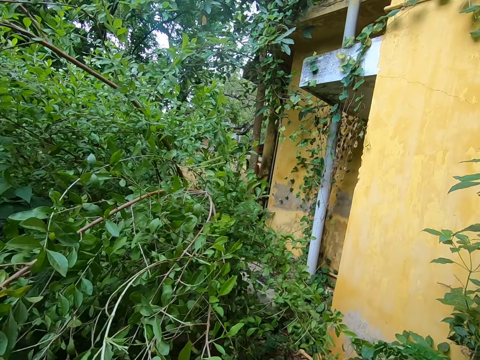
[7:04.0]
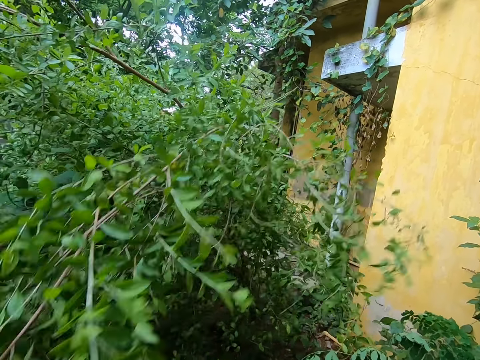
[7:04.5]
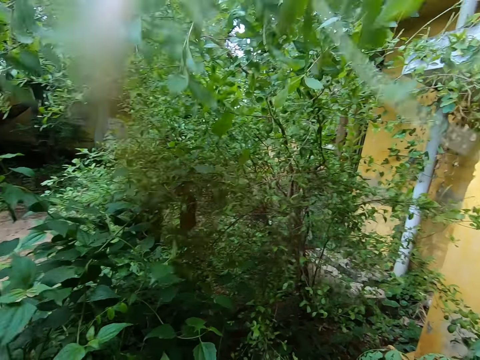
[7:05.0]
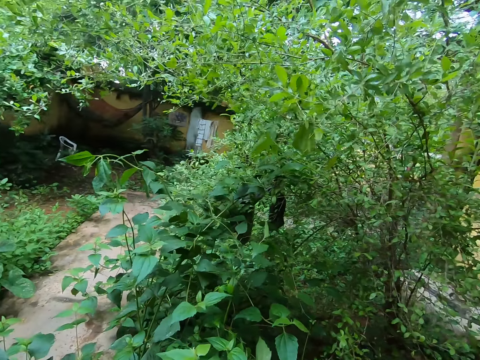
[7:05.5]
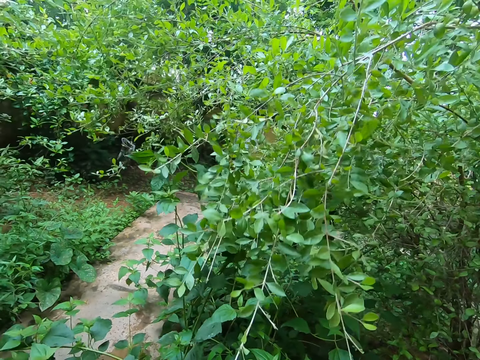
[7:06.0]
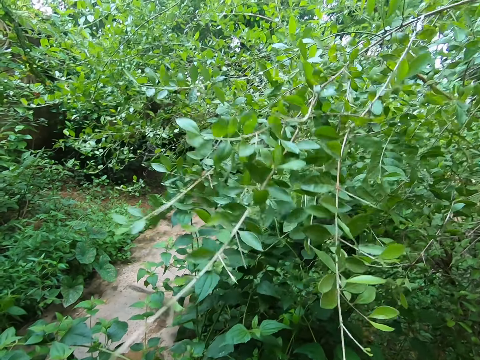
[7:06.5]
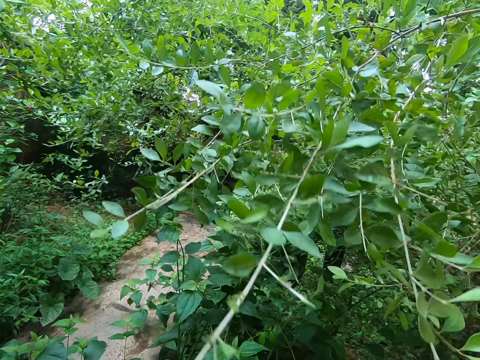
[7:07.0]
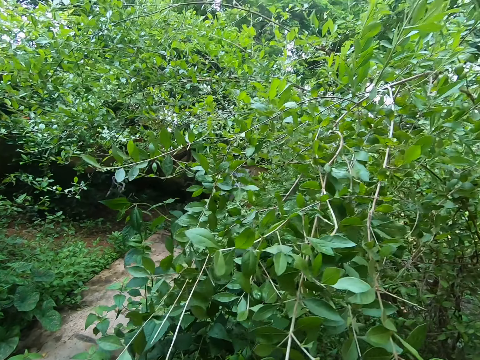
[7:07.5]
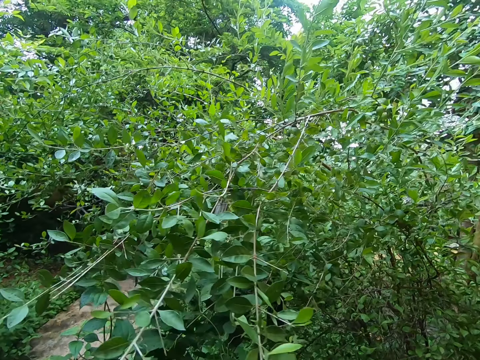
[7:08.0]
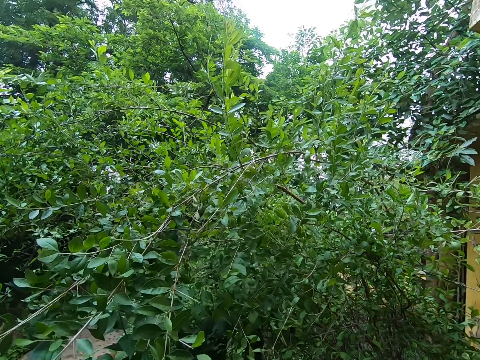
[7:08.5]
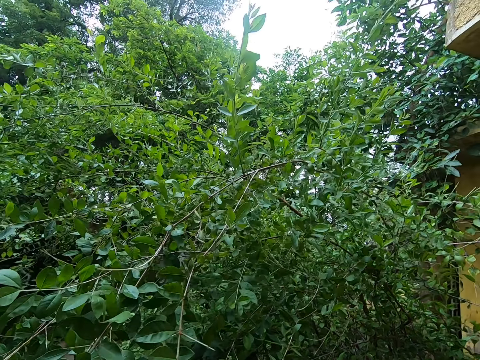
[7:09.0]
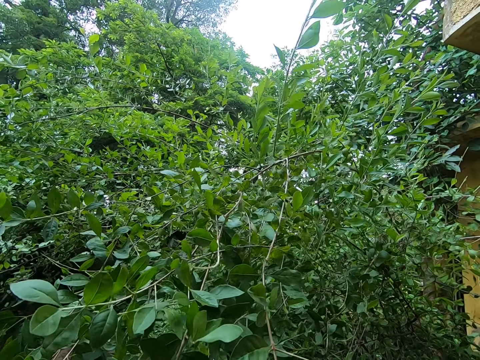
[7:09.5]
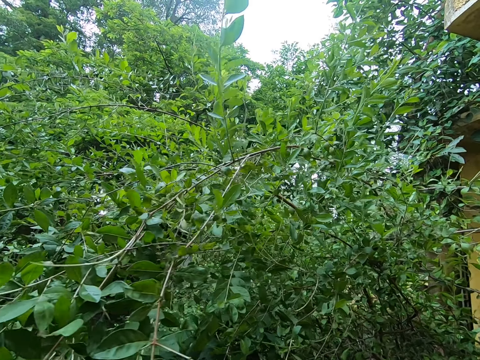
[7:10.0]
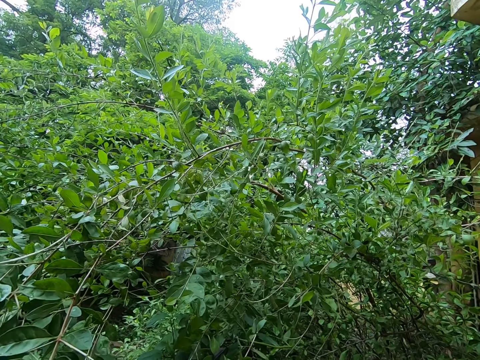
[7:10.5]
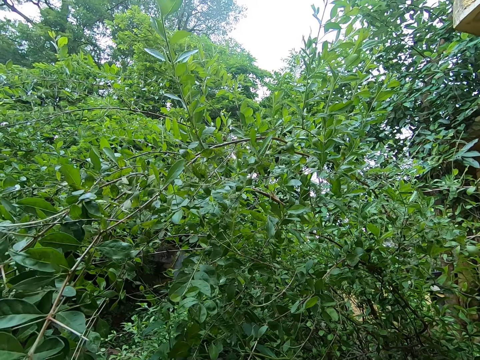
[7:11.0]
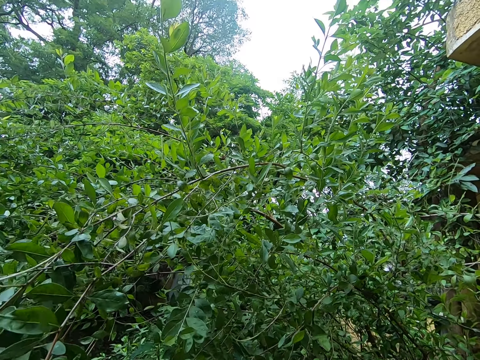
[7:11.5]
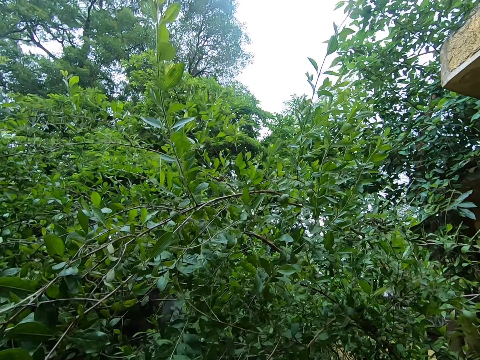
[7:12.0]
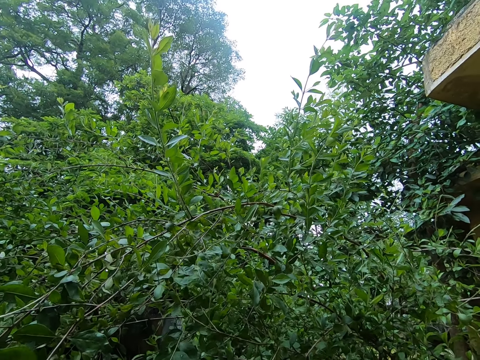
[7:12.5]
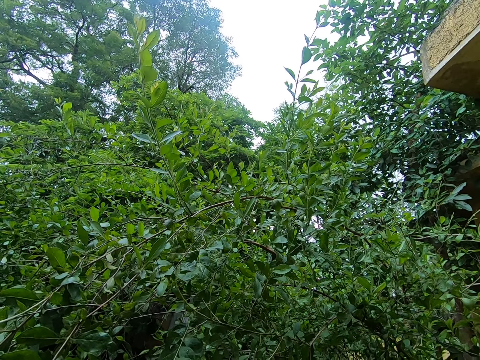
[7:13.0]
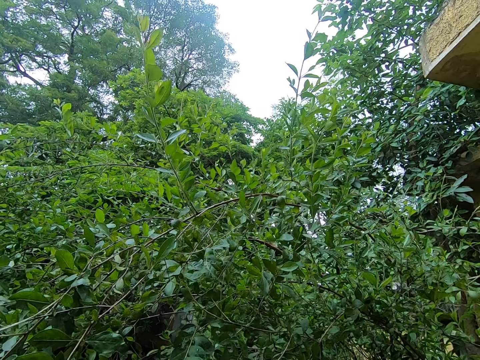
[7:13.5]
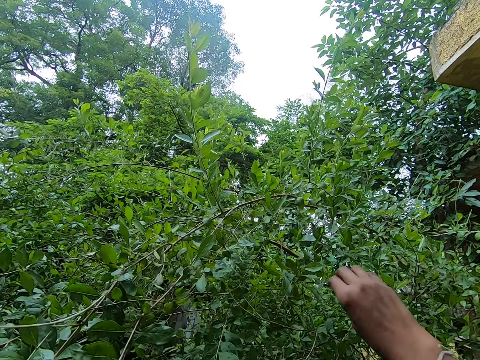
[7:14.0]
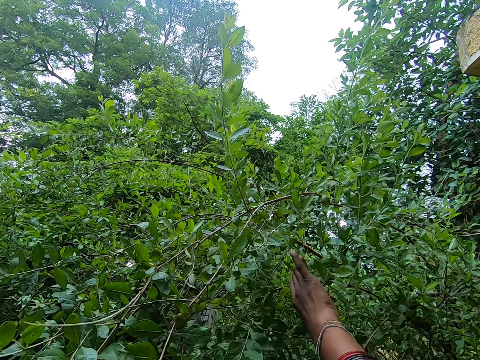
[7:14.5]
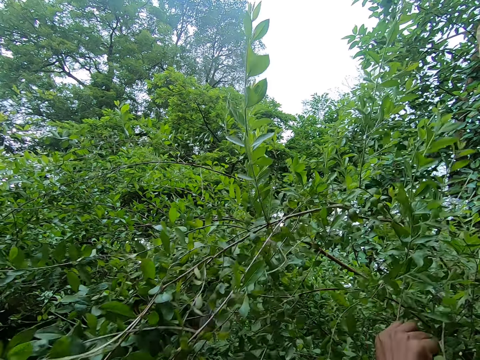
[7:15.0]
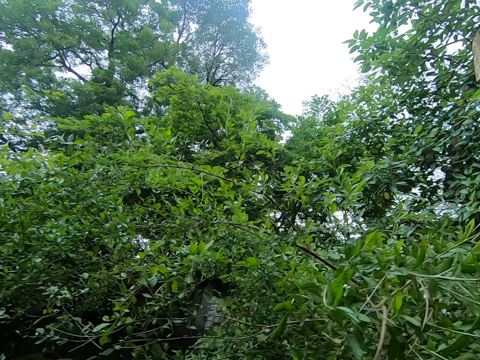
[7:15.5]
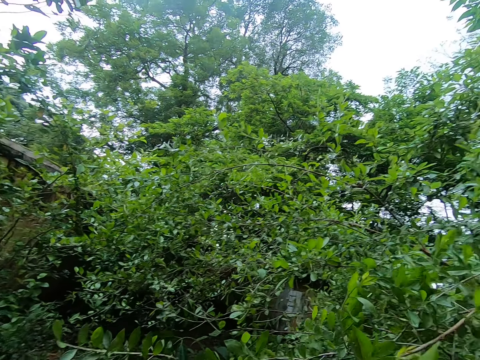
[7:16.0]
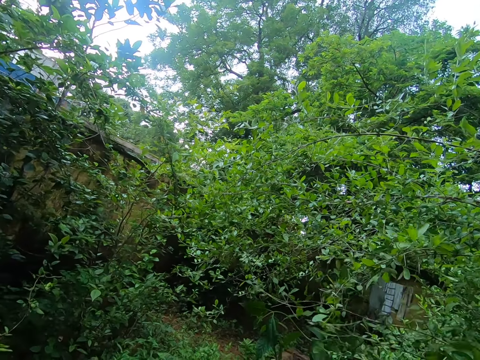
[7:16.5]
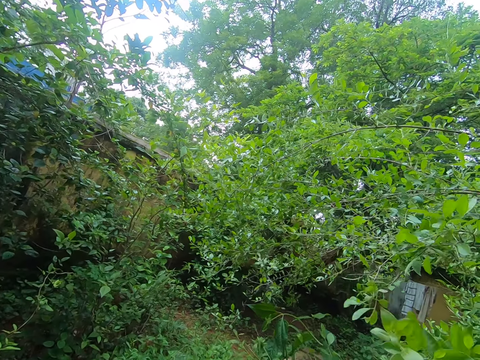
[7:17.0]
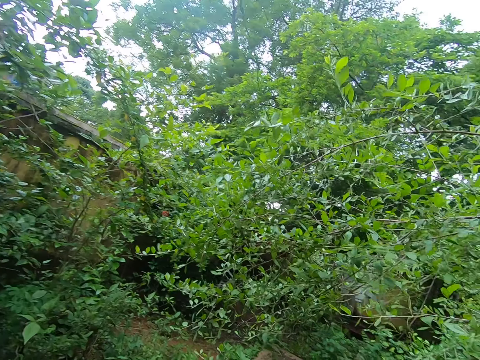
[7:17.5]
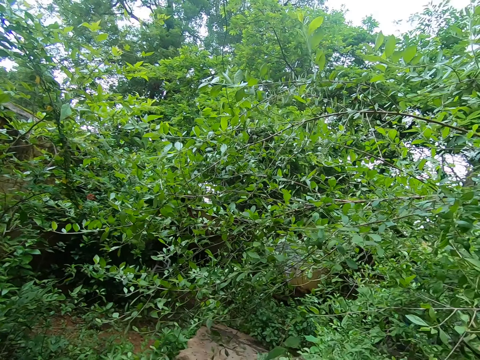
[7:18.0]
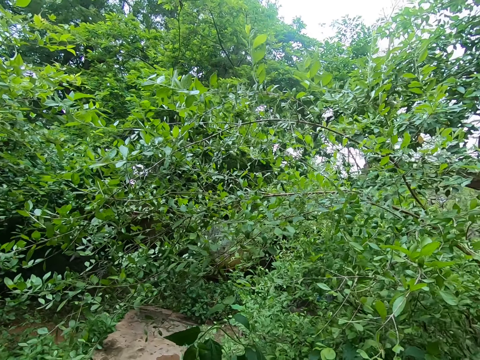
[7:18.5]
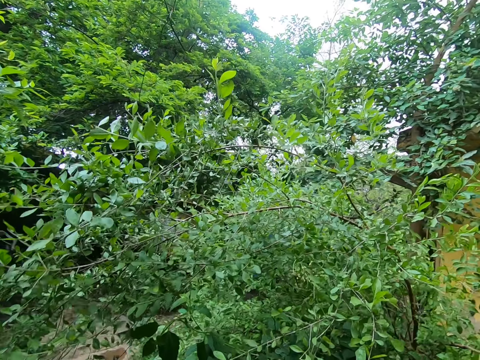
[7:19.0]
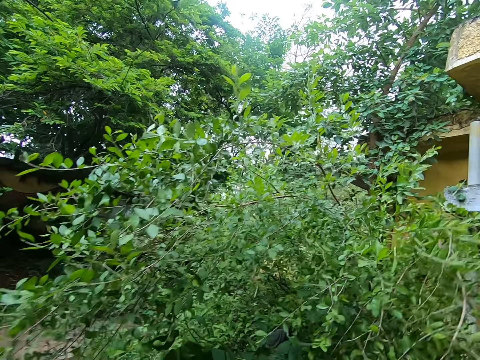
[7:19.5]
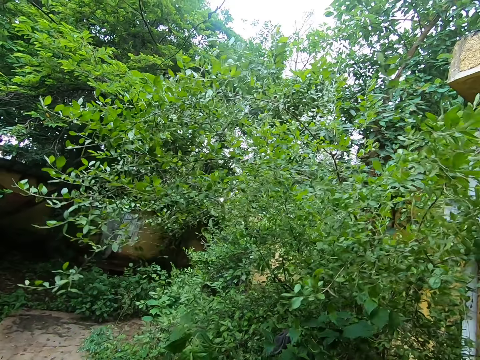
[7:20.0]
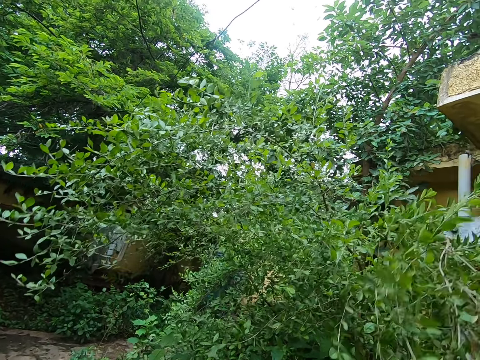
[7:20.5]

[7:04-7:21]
The camera wearer inspects a leafy tree. They look around. They pluck leaves on the leafy tree.

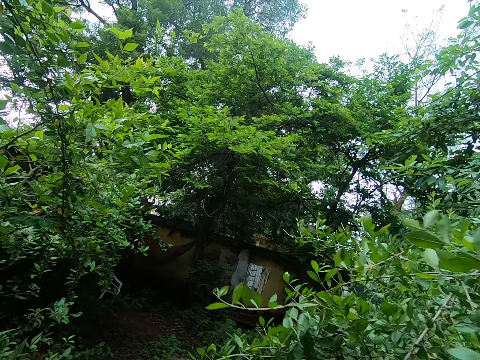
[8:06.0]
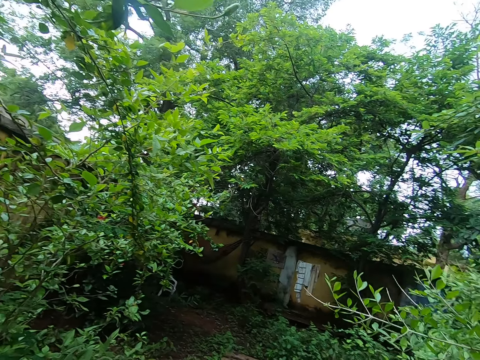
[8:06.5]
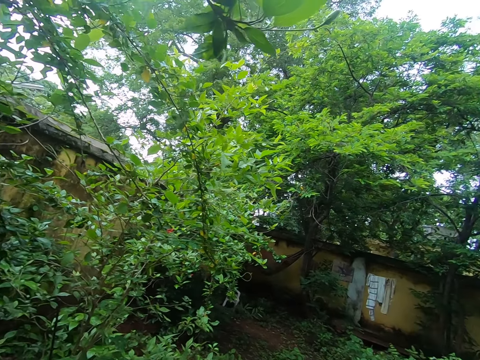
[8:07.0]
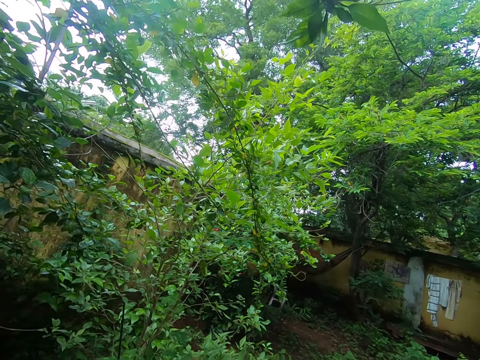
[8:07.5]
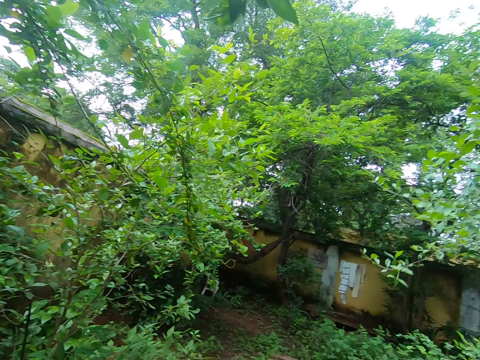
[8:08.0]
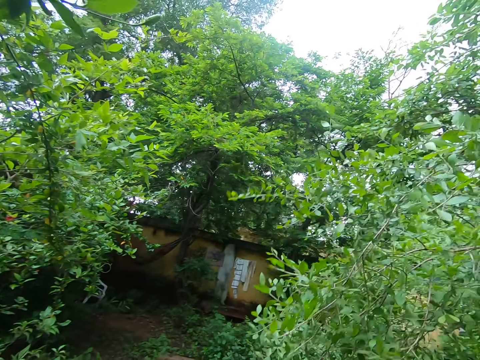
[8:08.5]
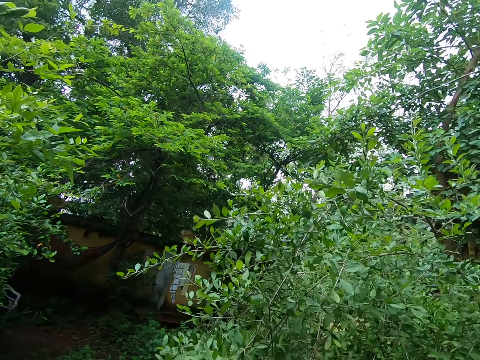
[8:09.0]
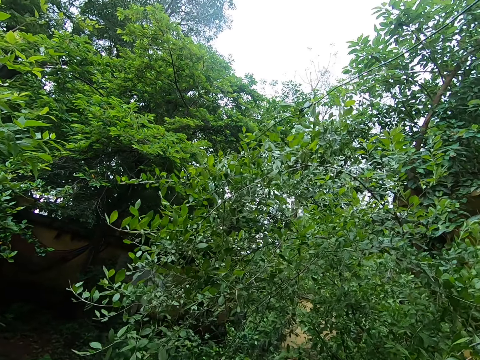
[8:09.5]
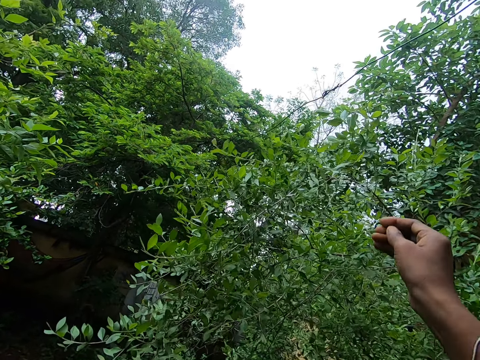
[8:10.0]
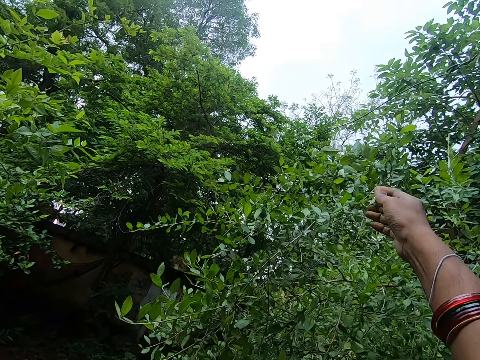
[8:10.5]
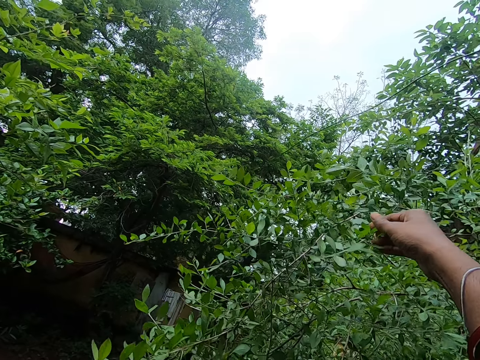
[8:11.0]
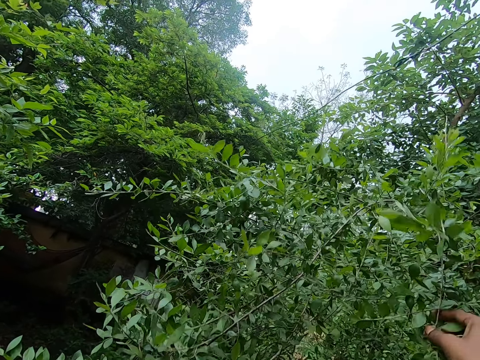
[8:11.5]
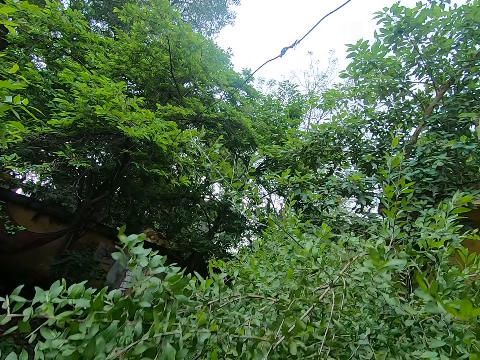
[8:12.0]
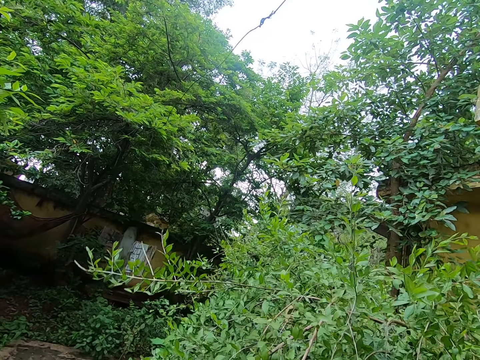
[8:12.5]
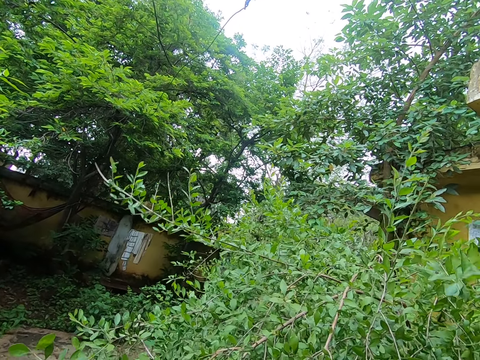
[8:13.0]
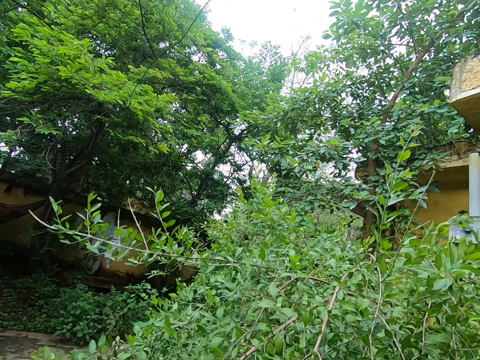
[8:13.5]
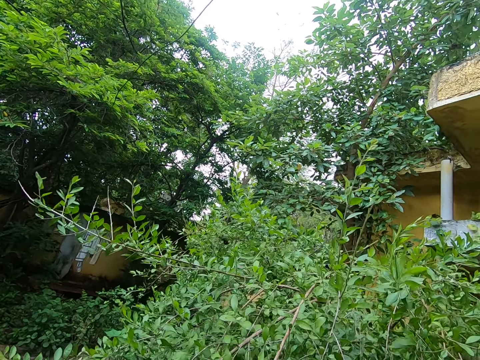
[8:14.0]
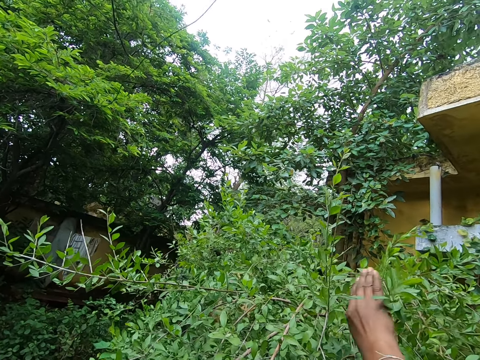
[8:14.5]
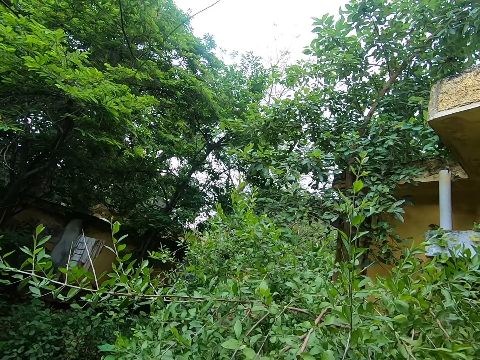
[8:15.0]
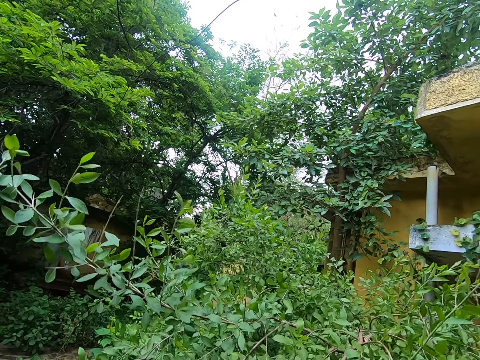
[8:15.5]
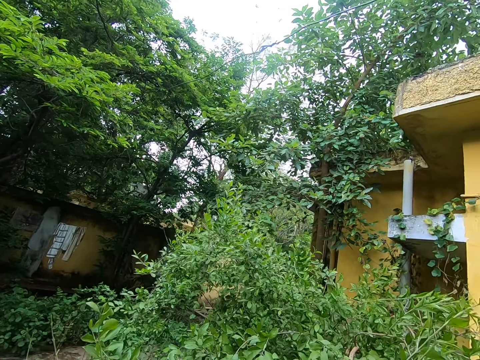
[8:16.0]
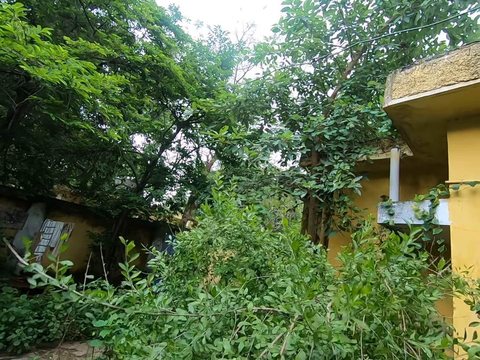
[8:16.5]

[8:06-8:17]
The camera wearer looks around. They pull the leaves from the tree.
